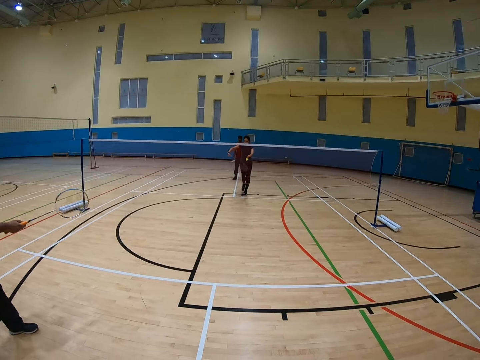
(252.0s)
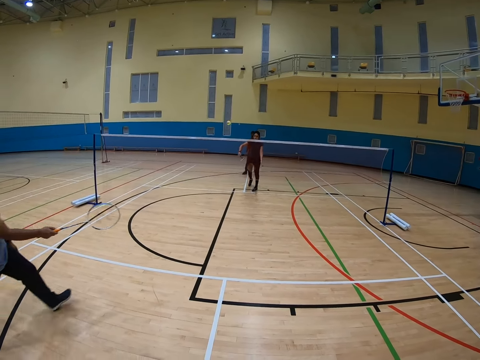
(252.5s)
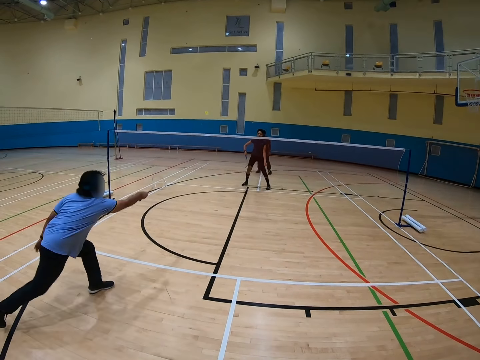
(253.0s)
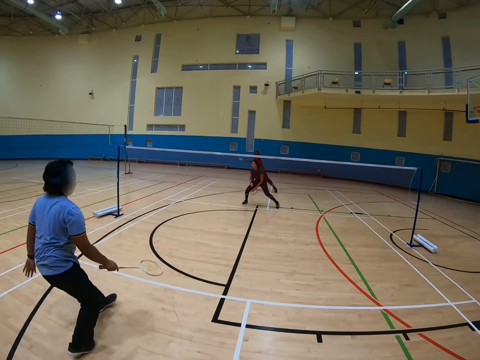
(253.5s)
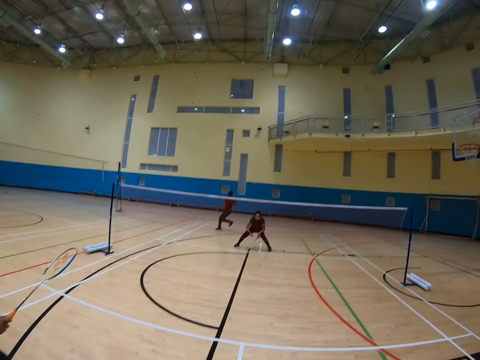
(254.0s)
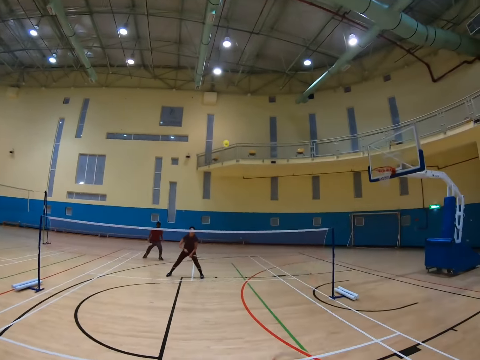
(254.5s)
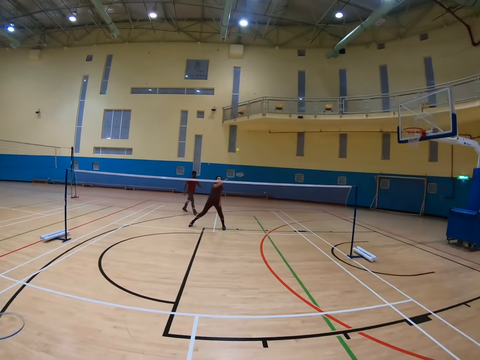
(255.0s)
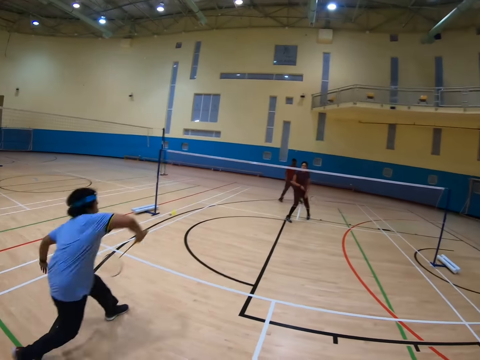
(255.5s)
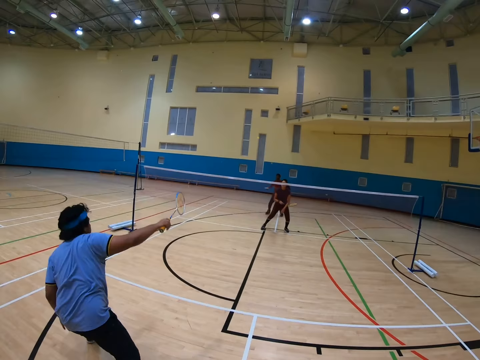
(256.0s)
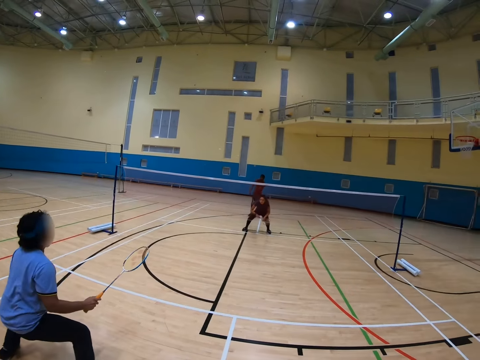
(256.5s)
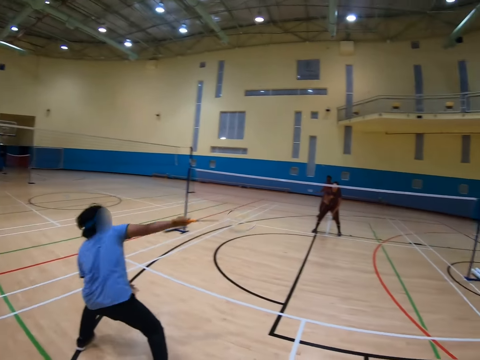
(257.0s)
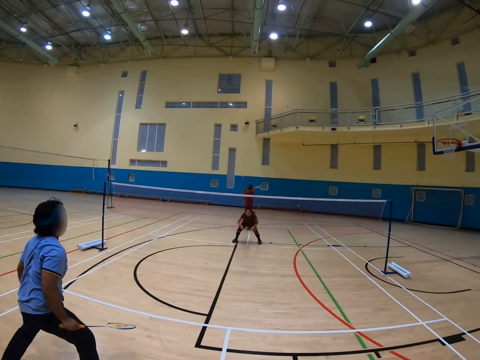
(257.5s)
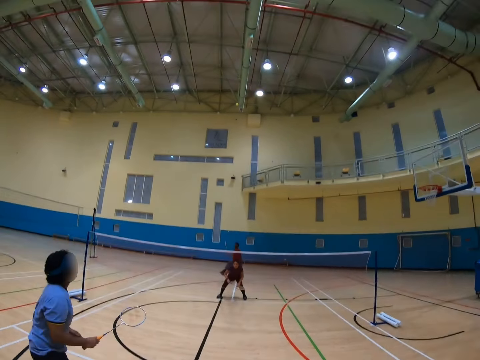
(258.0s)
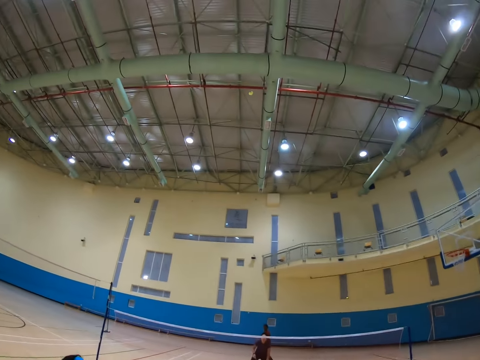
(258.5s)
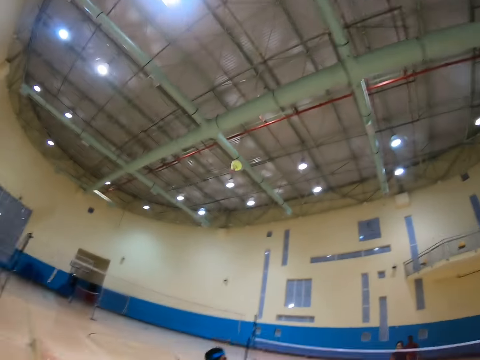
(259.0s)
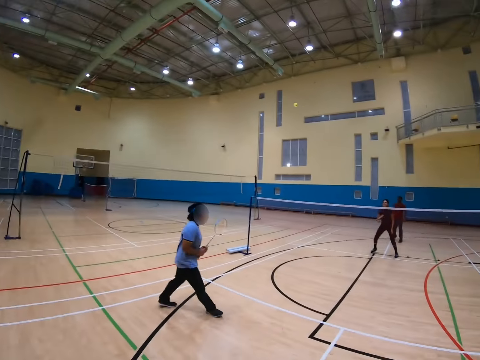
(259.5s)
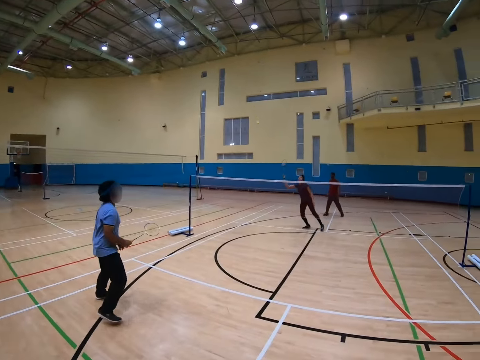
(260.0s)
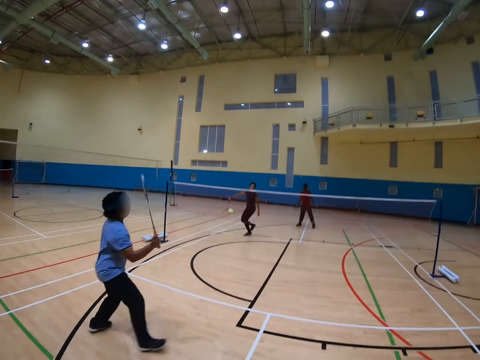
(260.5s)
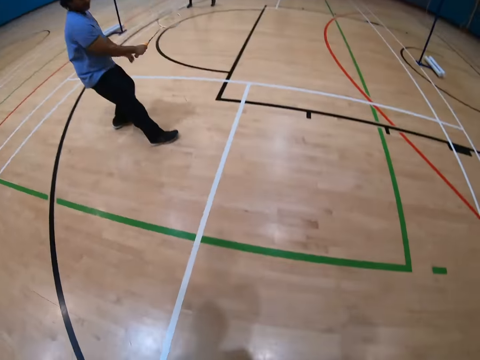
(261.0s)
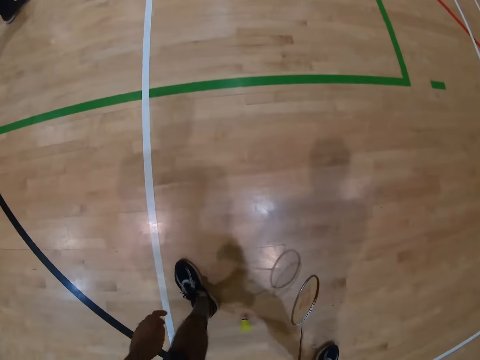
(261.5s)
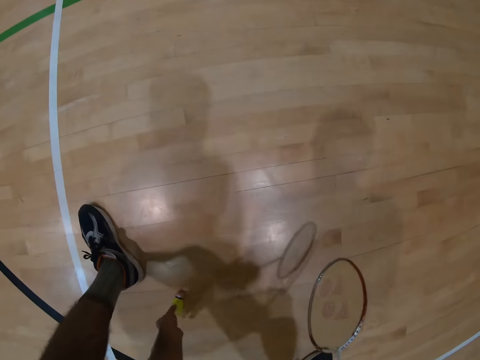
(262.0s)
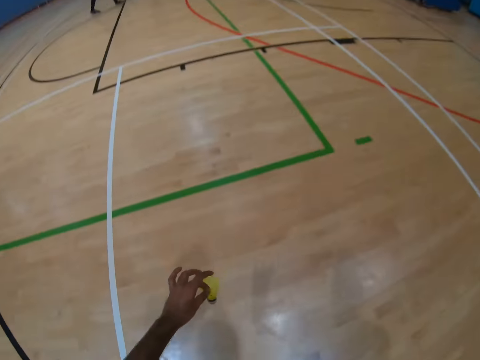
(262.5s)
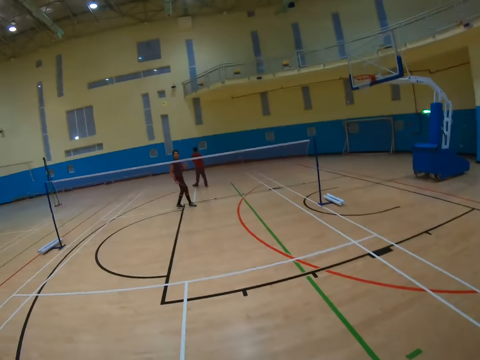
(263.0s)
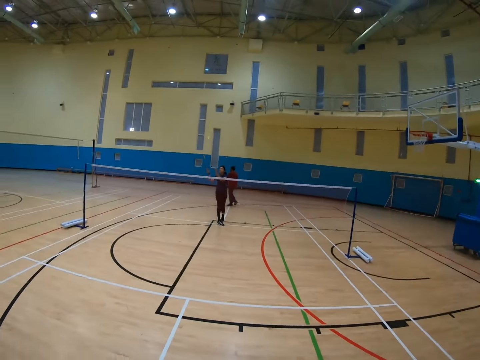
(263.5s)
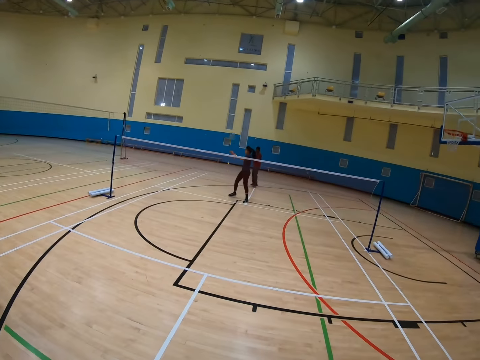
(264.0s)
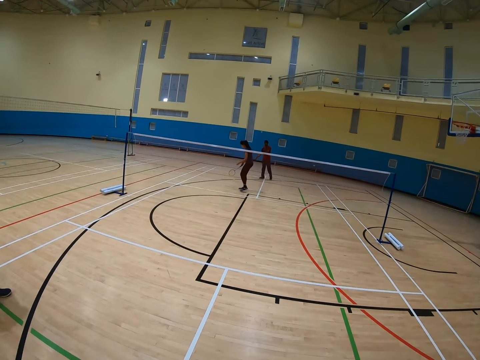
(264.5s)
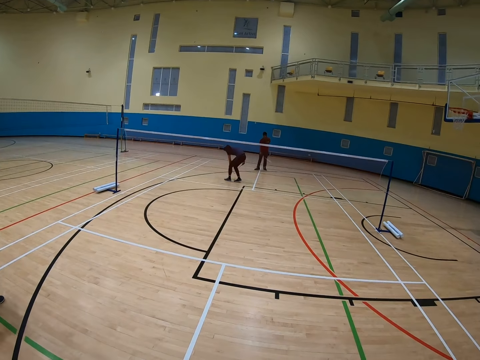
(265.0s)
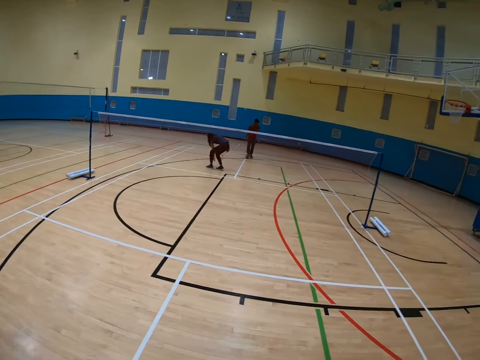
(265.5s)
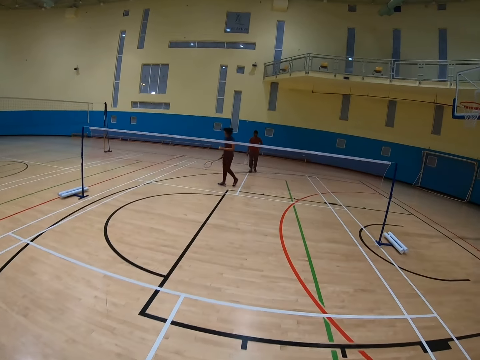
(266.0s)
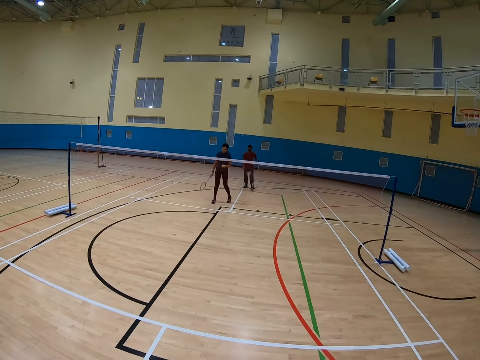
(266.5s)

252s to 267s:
The camera wearer collects the shuttle from the floor. They play badminton with a man, another man and a woman.

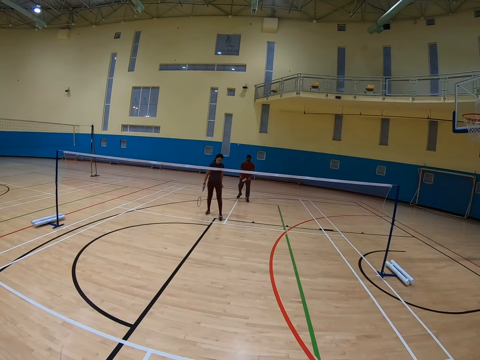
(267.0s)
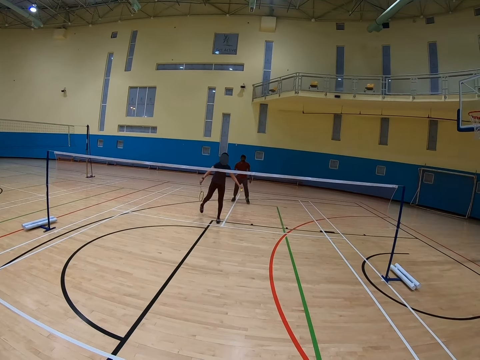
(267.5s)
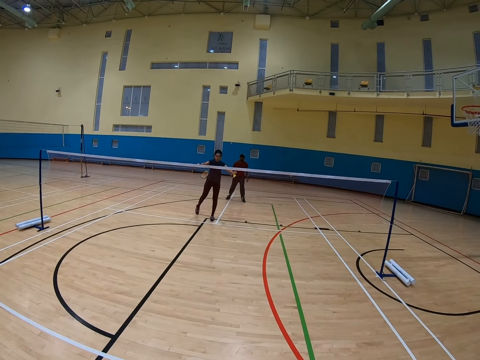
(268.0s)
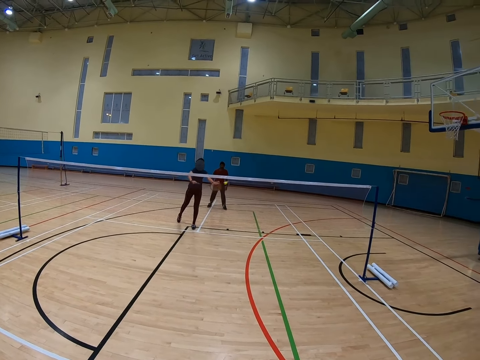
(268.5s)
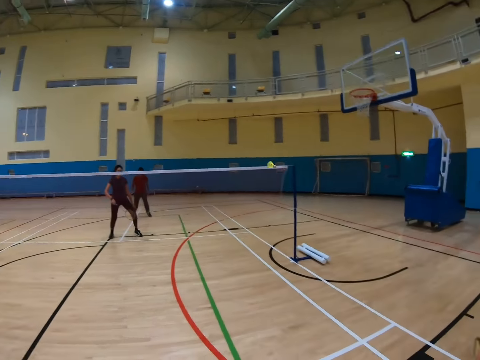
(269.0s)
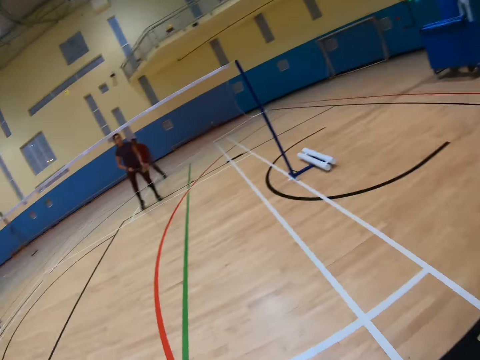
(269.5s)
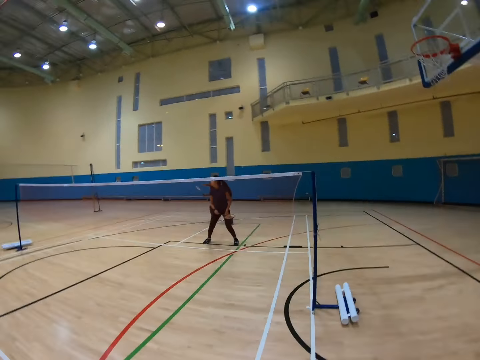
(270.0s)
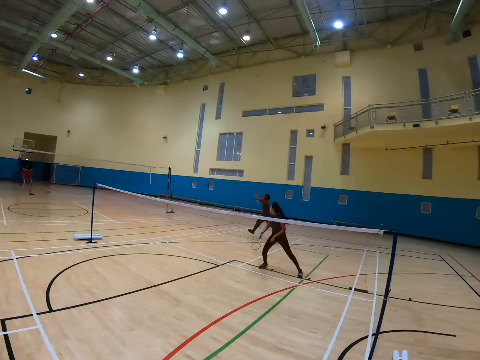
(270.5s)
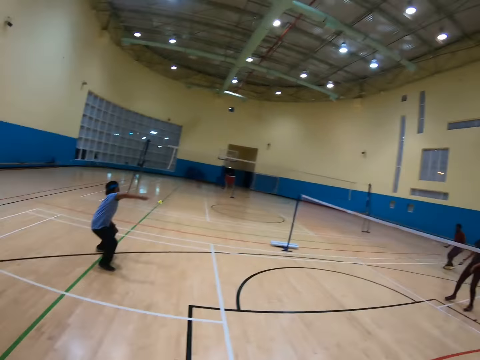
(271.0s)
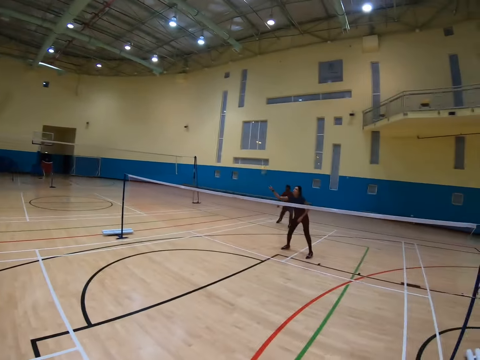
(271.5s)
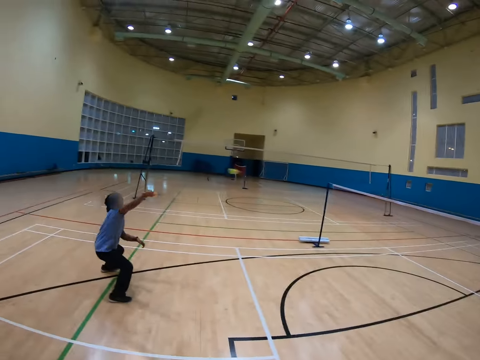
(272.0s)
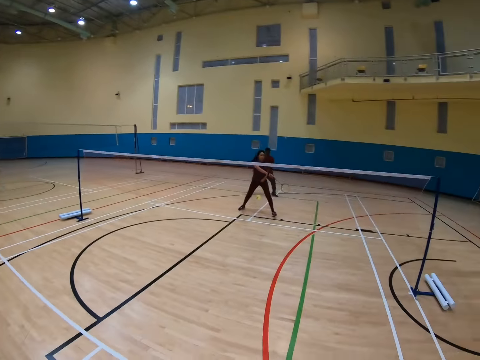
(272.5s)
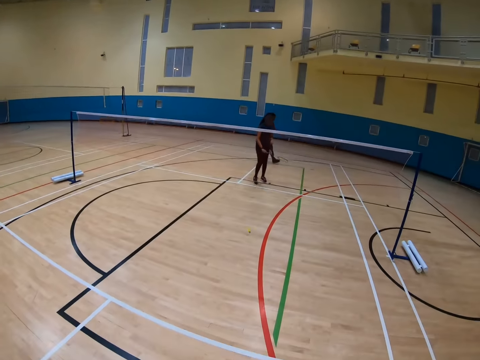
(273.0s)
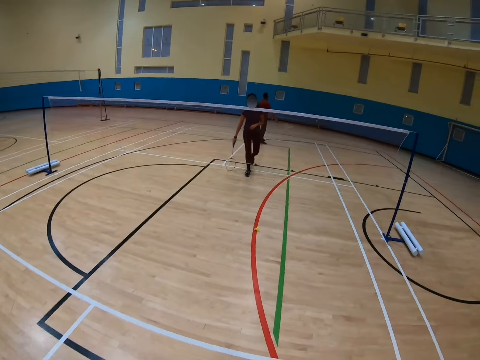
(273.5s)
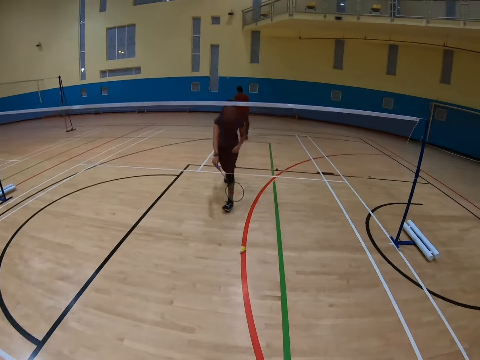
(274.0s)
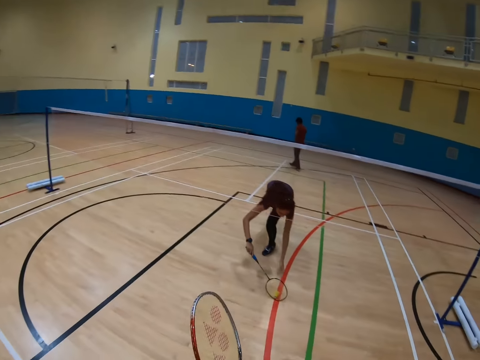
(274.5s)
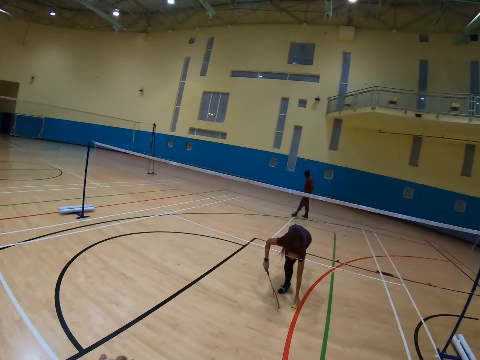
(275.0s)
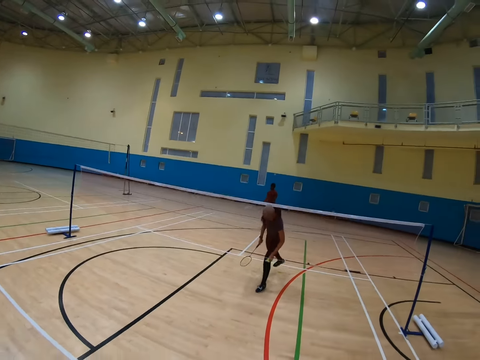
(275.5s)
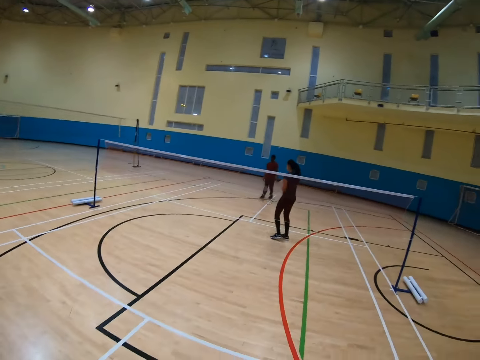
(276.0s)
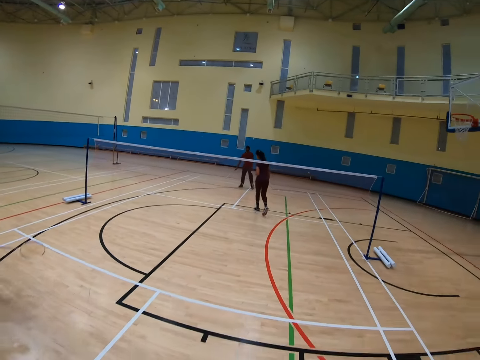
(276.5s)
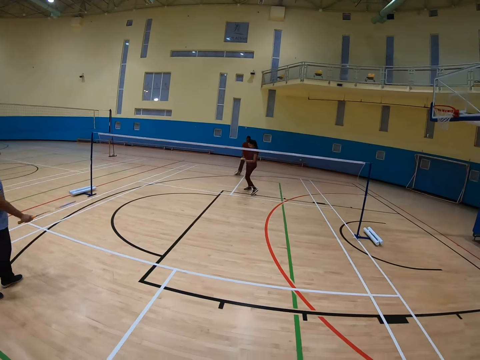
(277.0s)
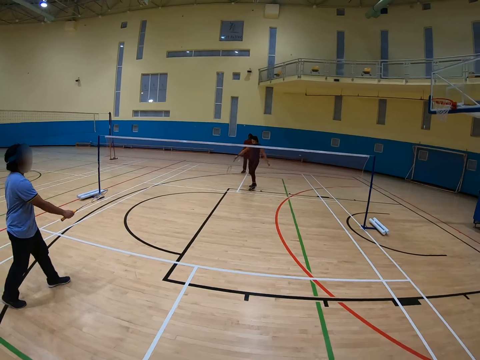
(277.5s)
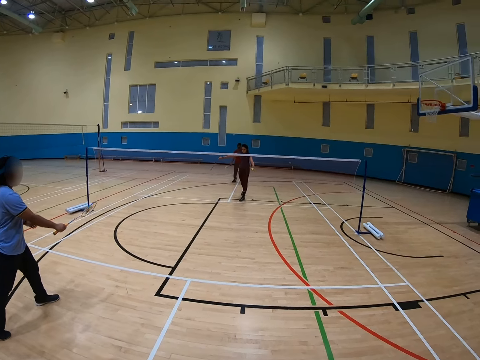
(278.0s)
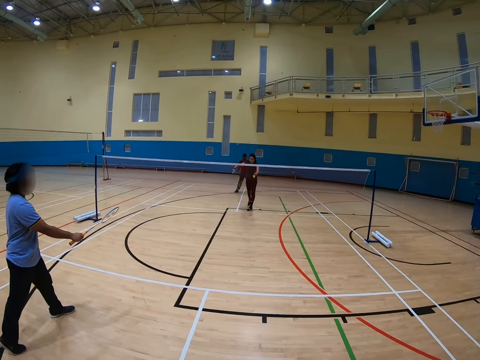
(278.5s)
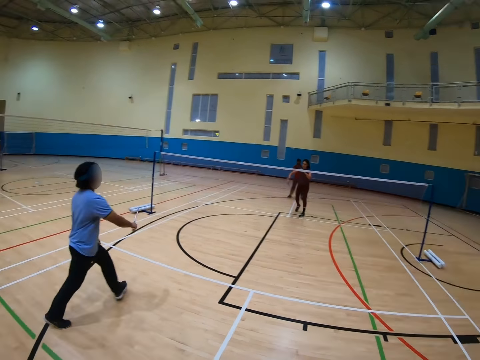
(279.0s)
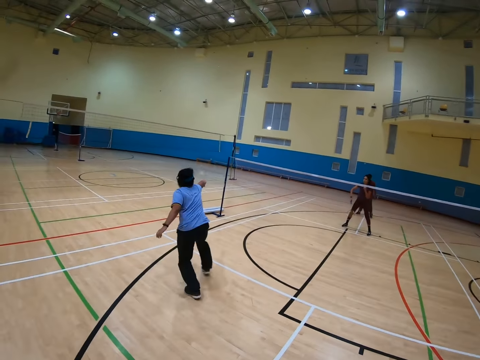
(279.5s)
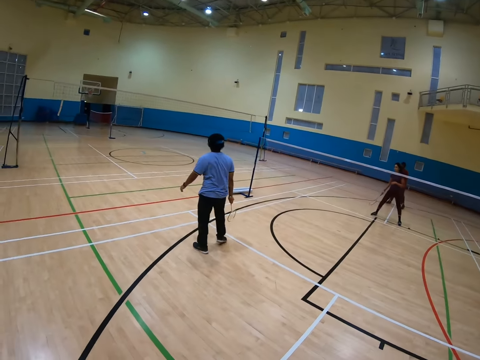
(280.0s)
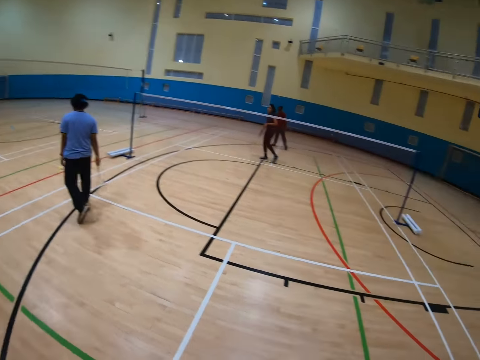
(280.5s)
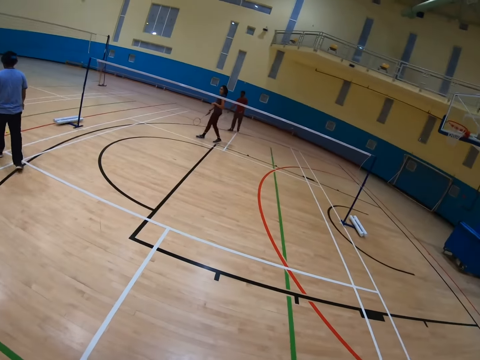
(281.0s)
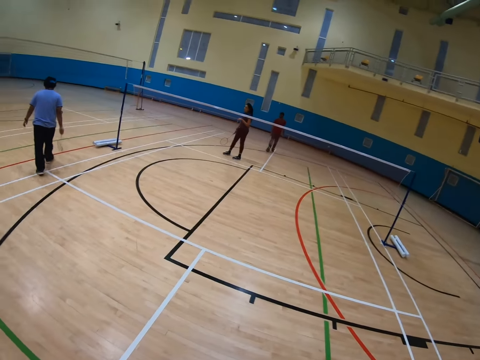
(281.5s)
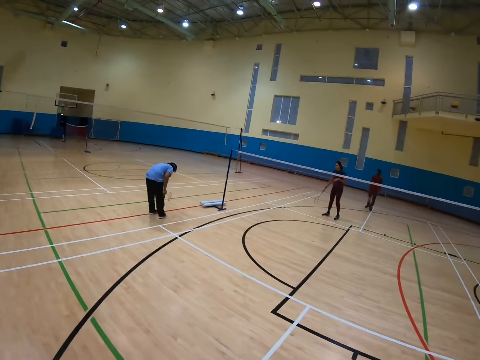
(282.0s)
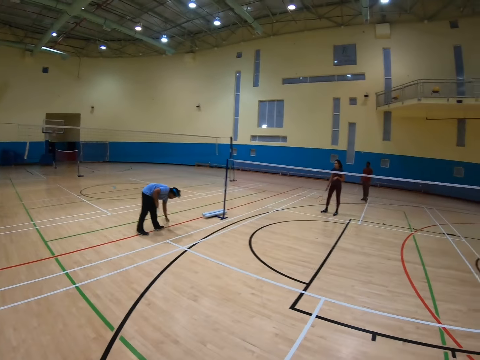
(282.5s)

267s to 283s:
A woman collects the shuttle from the floor. The camera wearer plays badminton with a man, another man and the woman.
